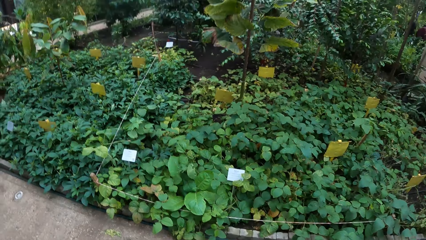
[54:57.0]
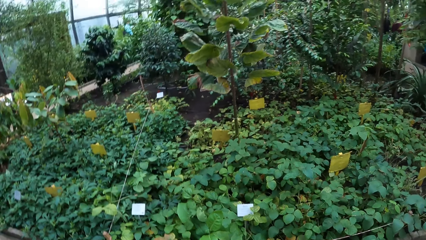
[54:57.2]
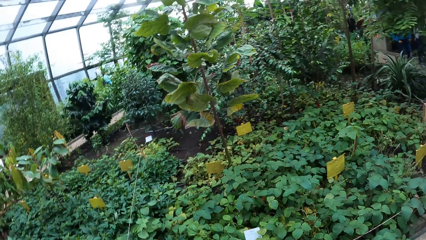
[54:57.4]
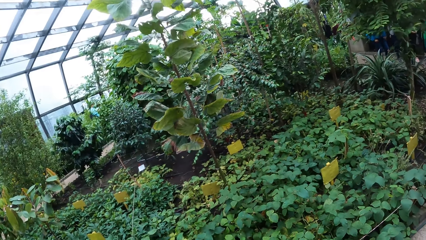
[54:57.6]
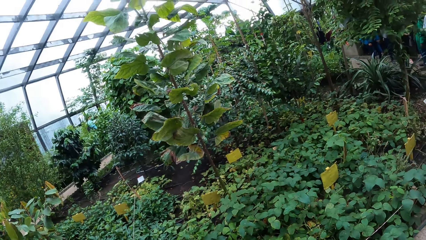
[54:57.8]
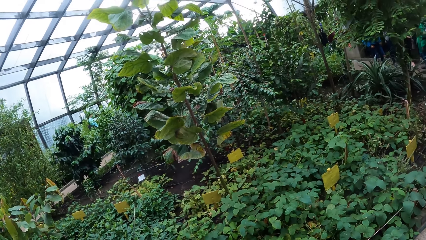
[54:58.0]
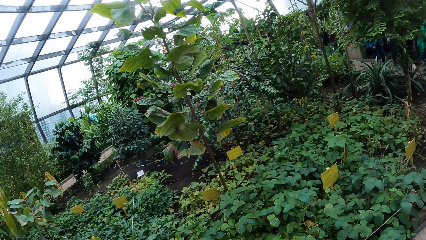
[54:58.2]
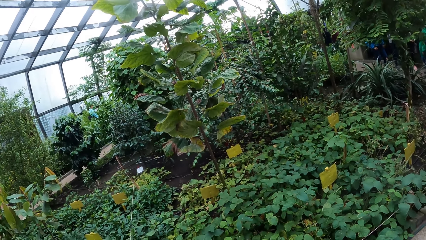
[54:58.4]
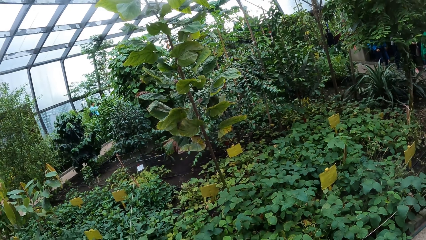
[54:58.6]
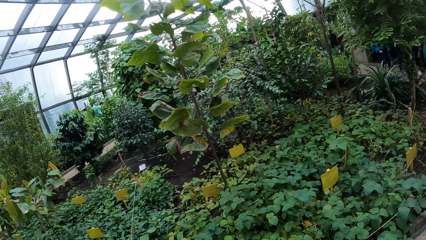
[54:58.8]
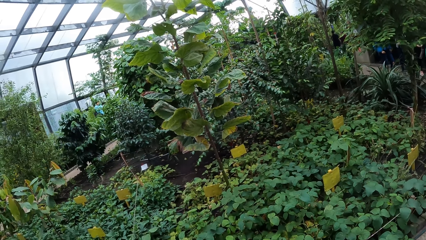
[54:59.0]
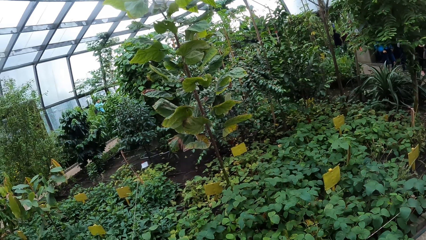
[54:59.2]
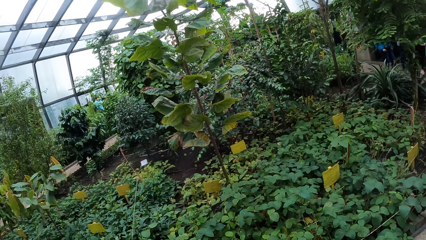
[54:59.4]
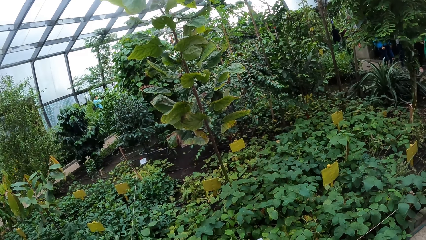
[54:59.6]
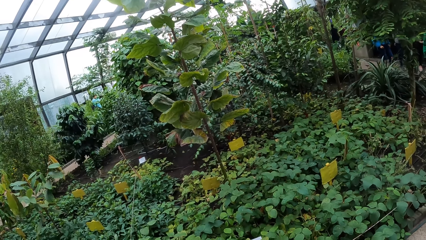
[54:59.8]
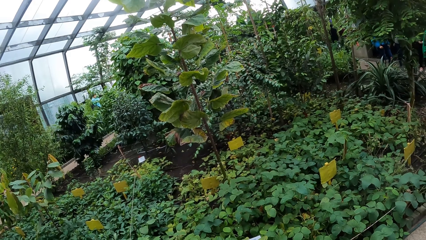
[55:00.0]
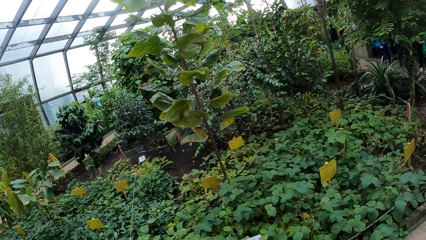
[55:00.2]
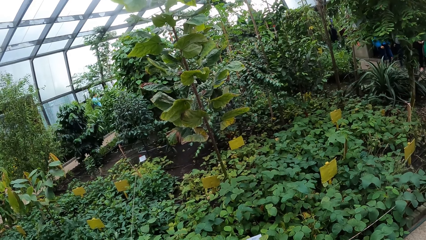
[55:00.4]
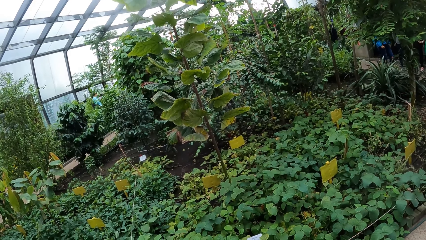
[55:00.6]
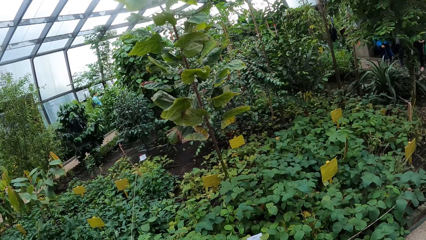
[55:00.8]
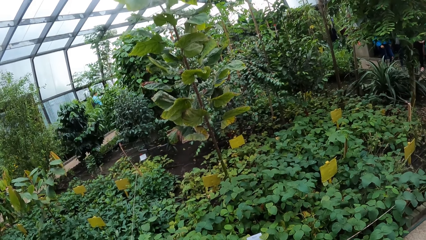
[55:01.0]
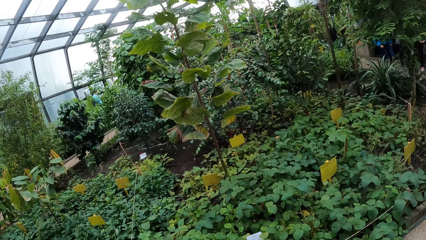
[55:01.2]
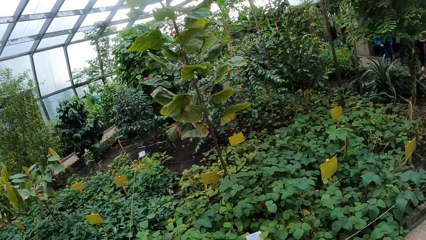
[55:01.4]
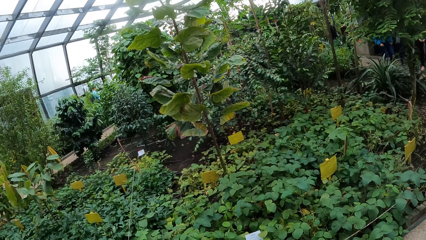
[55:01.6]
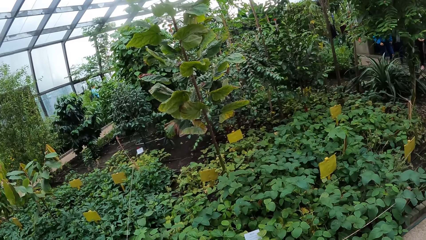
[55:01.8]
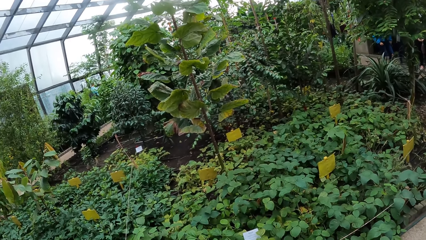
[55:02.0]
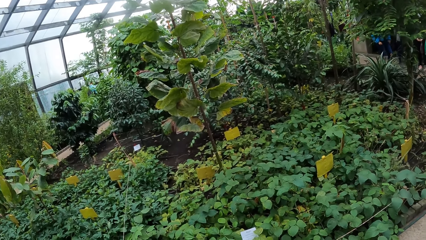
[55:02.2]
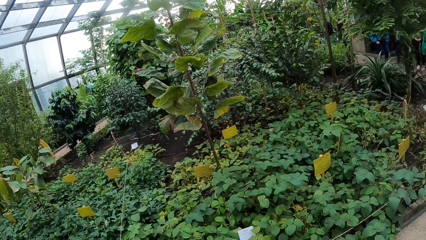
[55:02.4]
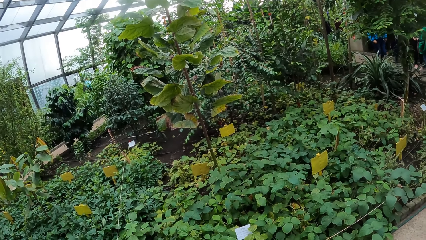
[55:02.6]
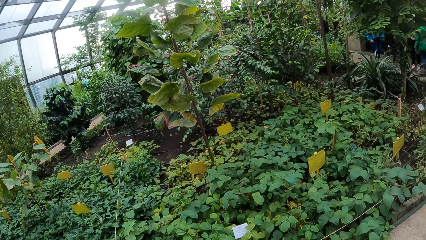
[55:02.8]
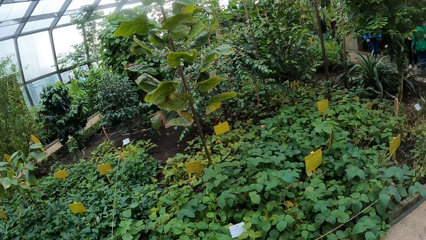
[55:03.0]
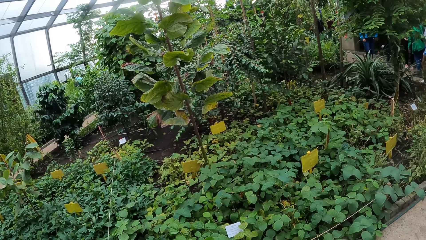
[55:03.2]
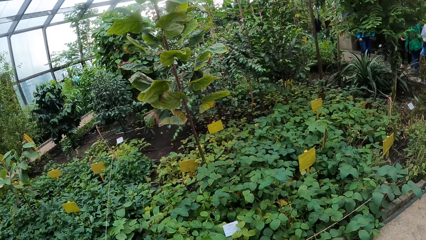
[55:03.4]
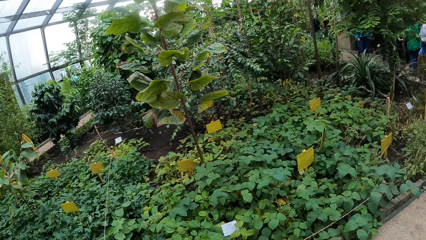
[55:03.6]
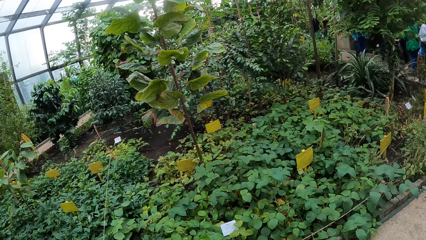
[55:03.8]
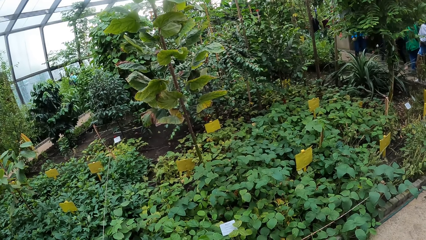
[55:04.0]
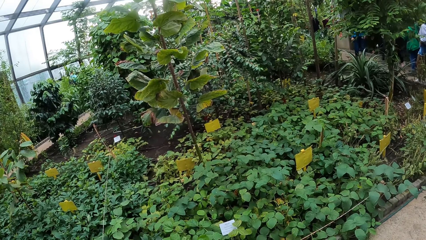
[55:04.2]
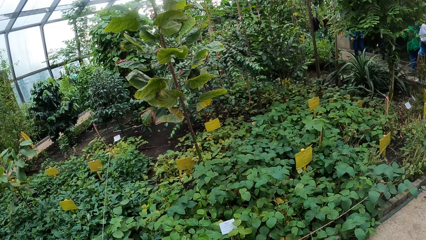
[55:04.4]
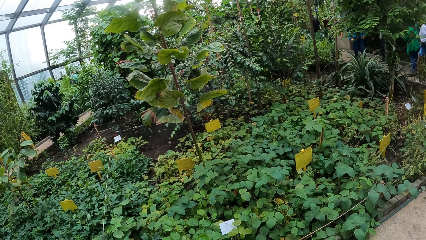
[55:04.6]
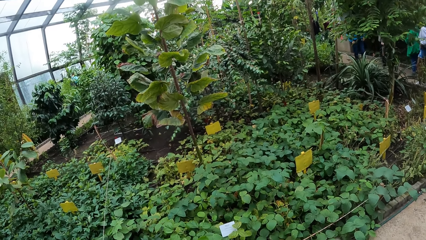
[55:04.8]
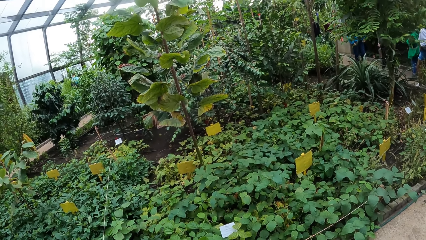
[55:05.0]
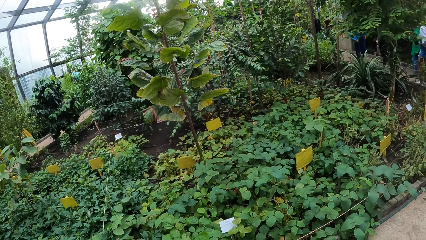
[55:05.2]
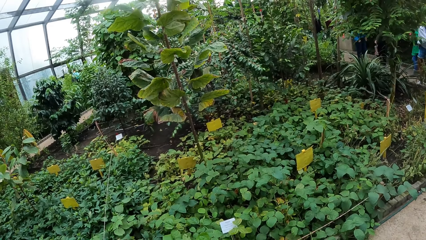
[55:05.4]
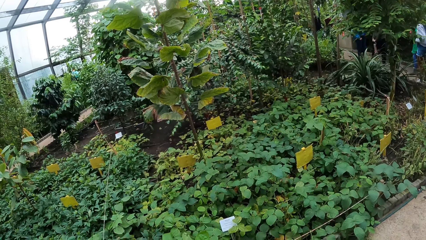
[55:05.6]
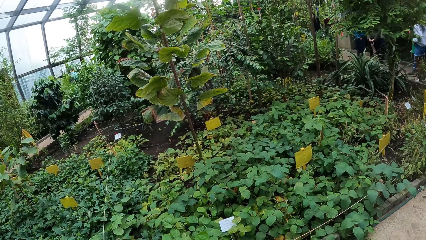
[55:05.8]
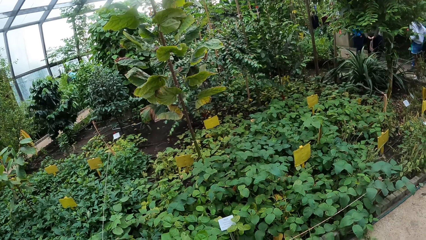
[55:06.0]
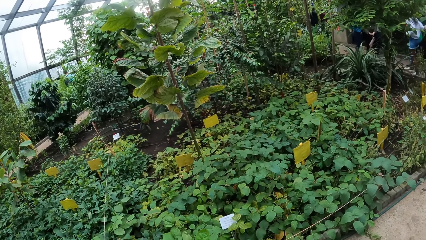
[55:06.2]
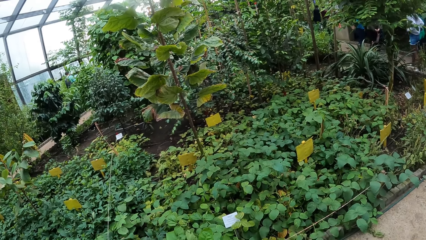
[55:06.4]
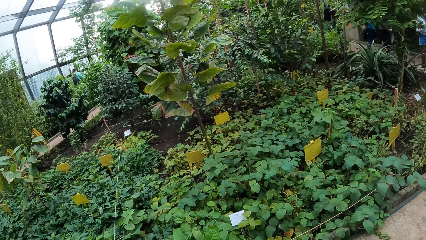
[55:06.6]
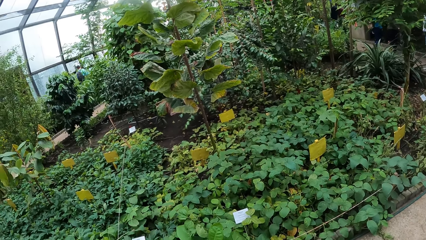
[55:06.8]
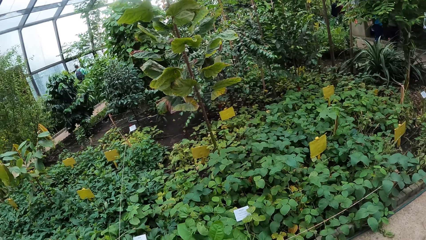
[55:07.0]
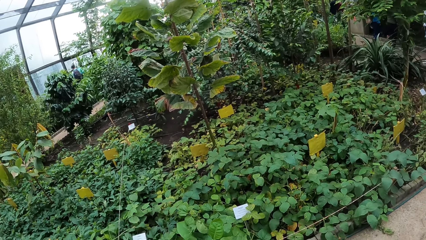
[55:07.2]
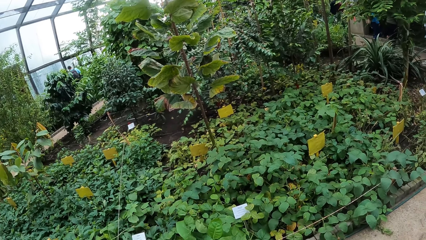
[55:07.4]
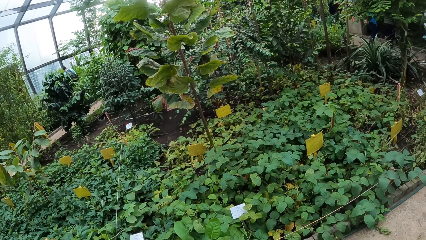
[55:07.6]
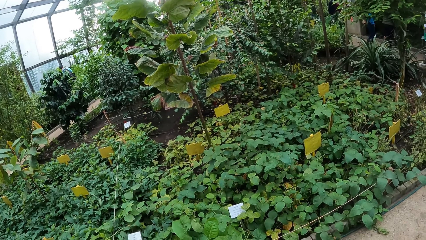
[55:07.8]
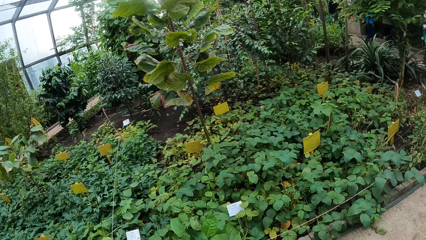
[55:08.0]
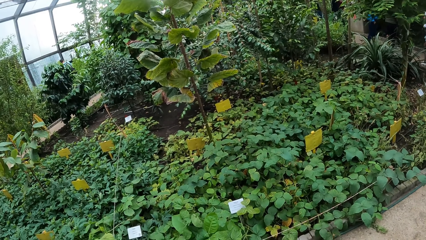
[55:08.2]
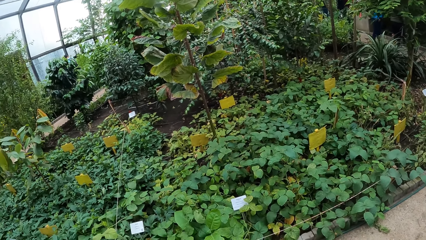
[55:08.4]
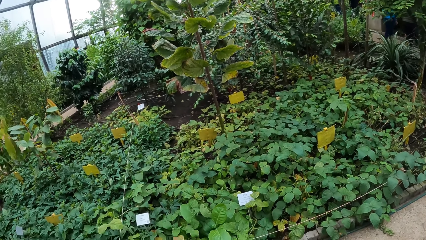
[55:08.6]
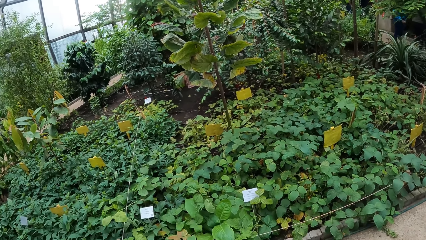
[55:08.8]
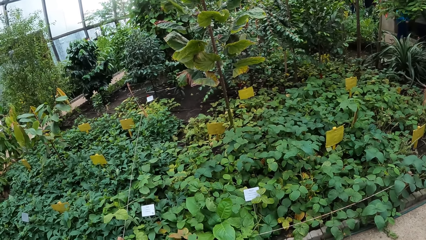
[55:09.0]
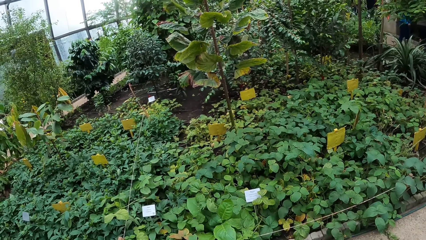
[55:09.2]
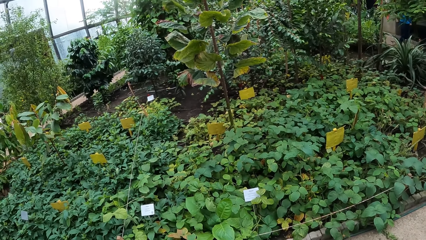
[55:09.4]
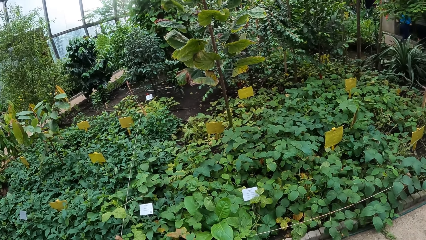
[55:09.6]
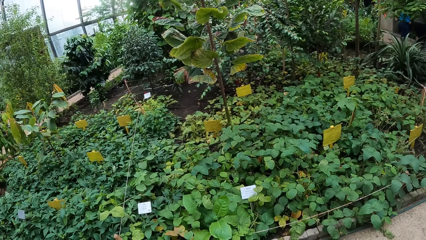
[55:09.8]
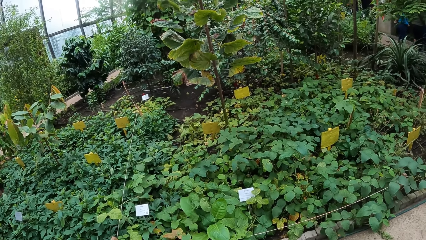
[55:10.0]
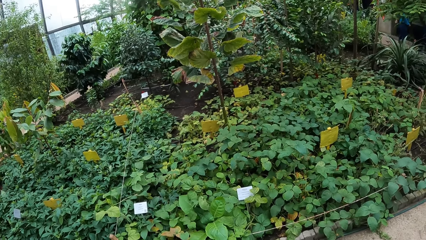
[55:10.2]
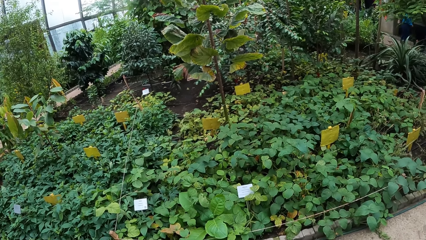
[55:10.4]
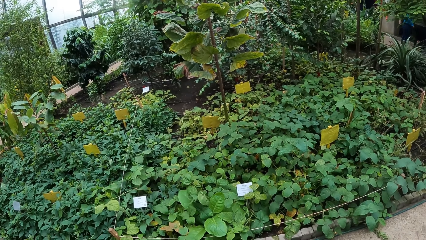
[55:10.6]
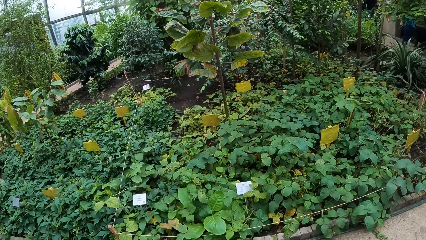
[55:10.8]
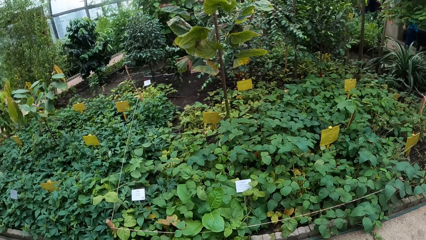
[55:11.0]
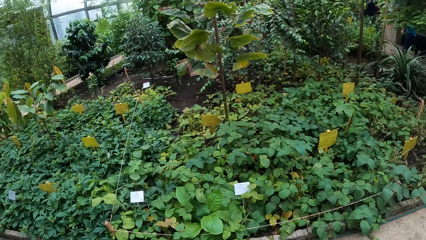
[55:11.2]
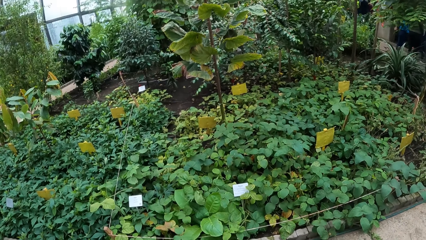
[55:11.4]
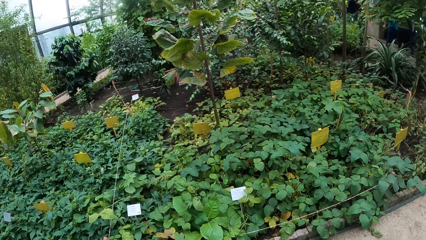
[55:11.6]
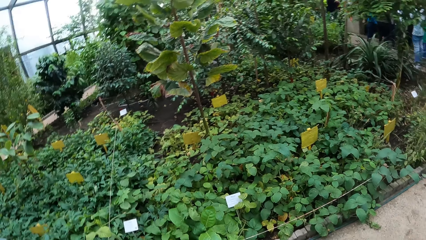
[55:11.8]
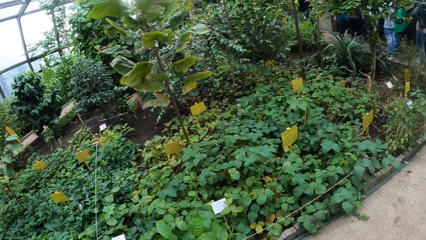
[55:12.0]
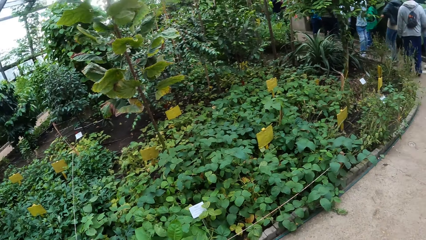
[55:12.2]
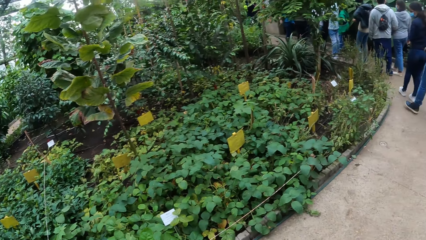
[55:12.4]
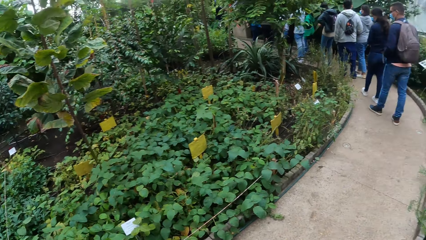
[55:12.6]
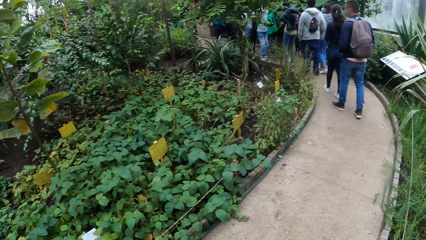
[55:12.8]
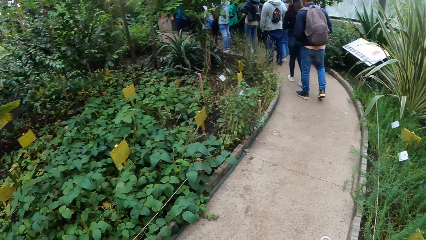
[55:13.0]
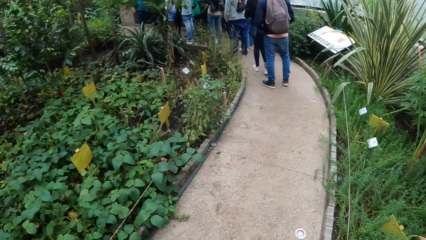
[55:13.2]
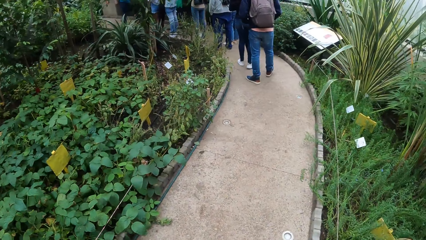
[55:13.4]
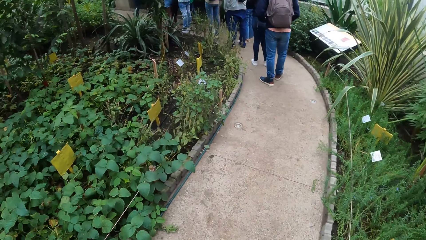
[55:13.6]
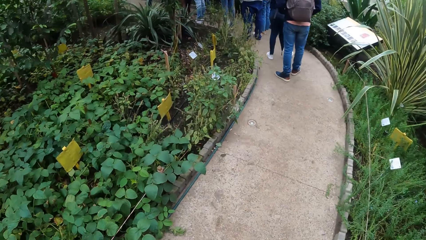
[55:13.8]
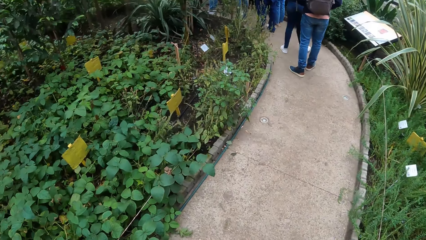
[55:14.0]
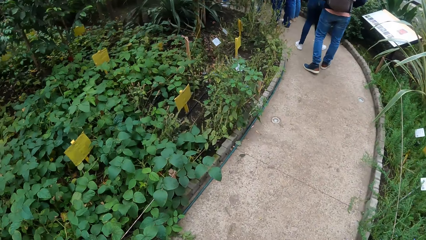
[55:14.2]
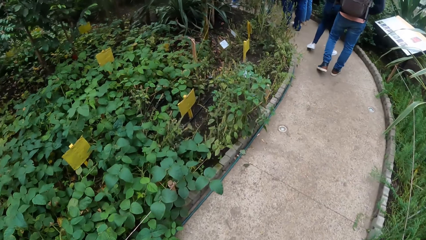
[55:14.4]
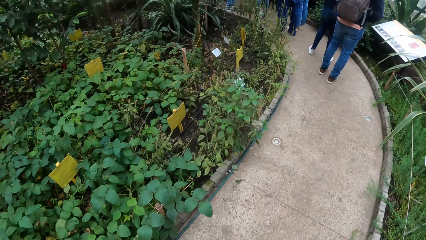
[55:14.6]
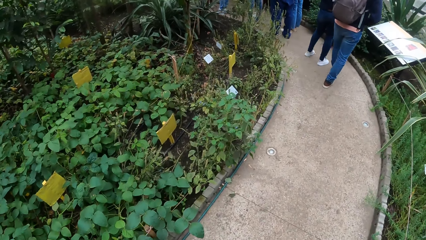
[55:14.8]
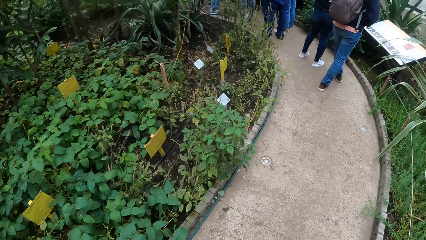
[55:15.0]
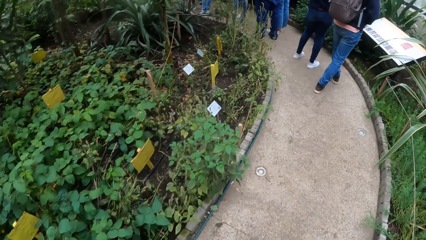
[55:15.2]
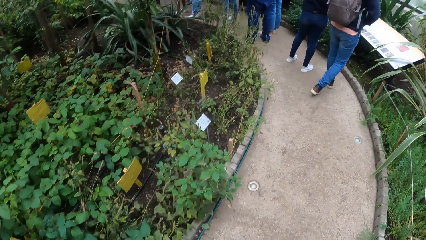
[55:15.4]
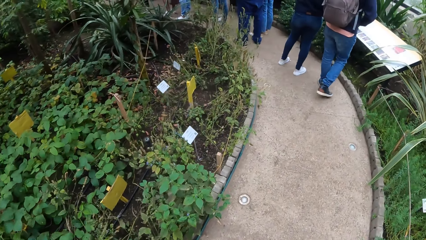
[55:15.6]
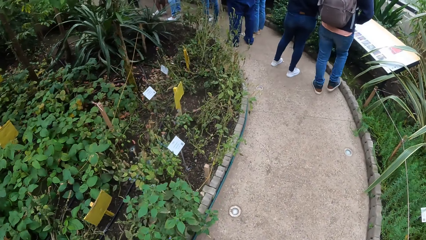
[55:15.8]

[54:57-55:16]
The camera wearer looks around. They walk in the park.
